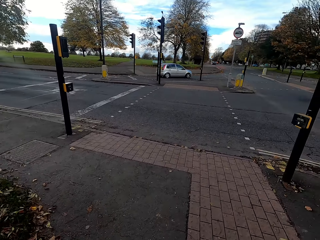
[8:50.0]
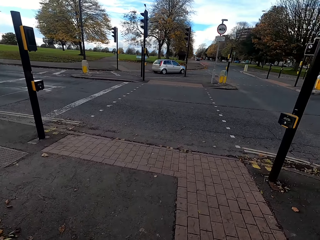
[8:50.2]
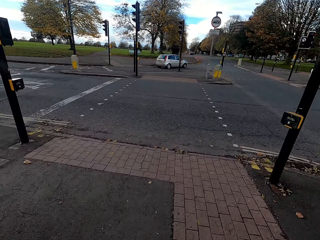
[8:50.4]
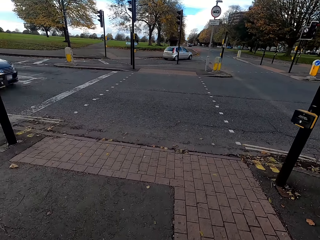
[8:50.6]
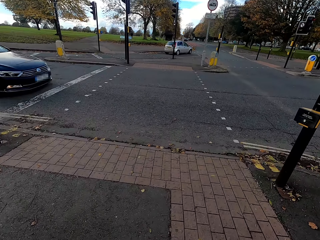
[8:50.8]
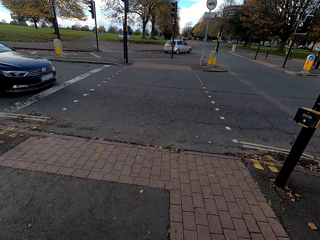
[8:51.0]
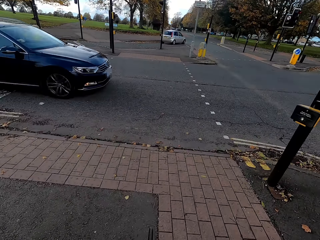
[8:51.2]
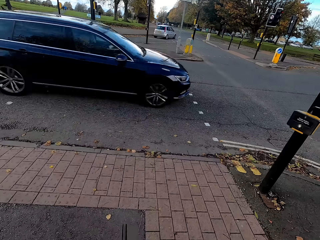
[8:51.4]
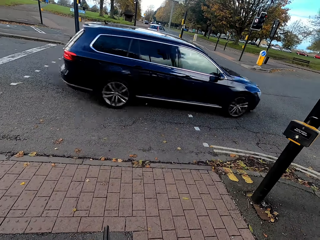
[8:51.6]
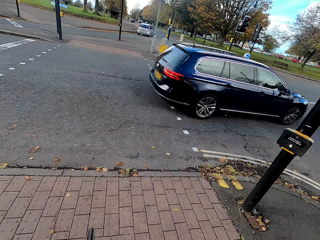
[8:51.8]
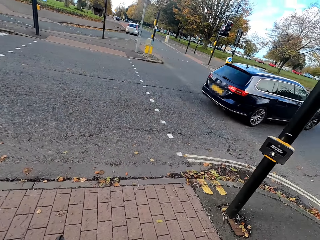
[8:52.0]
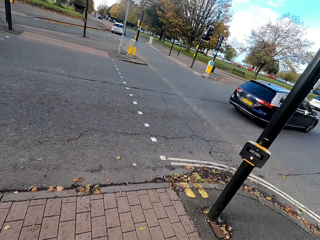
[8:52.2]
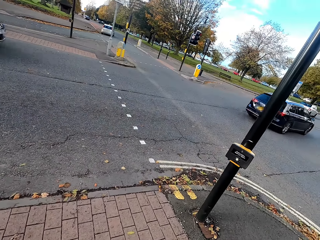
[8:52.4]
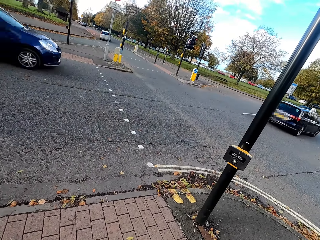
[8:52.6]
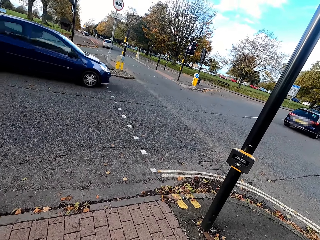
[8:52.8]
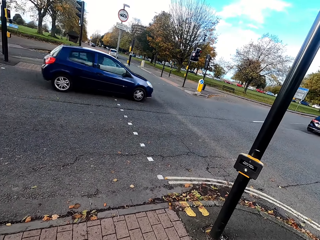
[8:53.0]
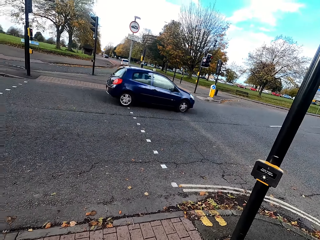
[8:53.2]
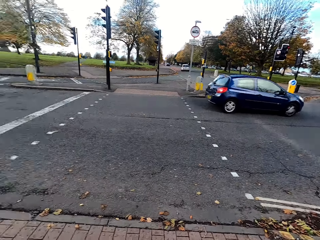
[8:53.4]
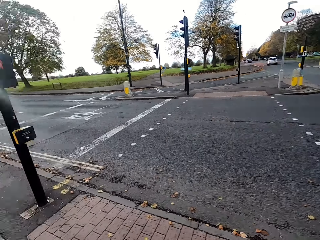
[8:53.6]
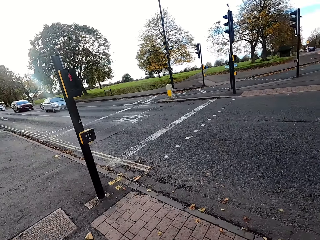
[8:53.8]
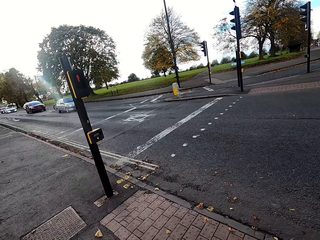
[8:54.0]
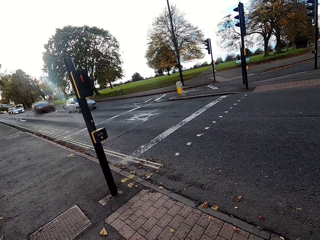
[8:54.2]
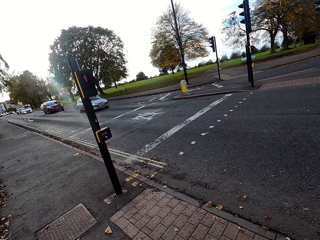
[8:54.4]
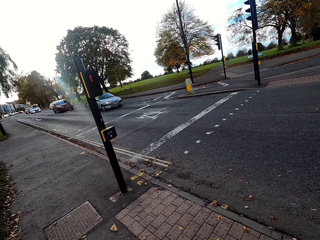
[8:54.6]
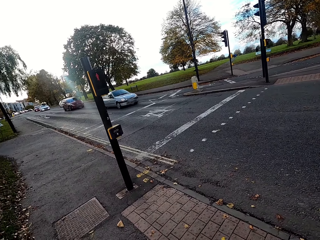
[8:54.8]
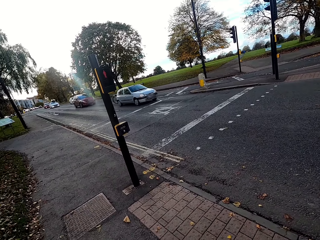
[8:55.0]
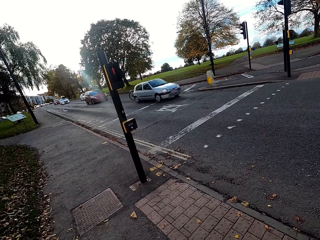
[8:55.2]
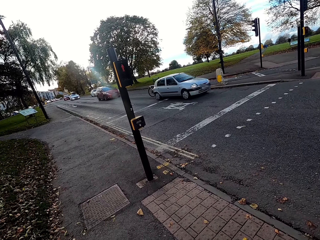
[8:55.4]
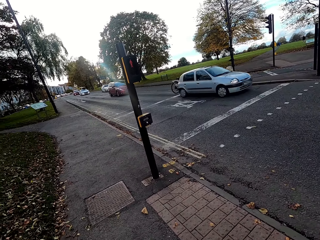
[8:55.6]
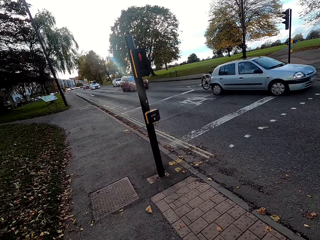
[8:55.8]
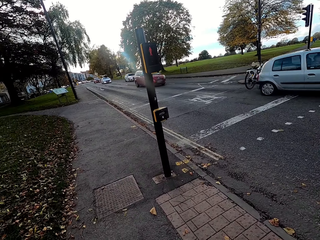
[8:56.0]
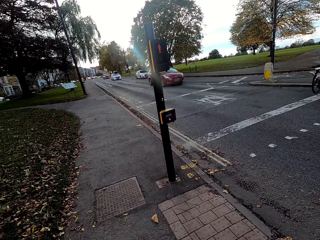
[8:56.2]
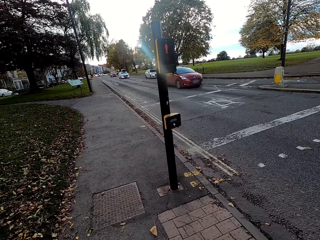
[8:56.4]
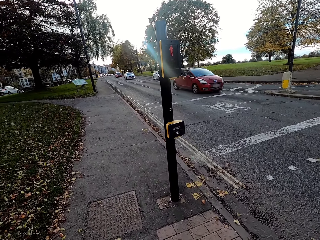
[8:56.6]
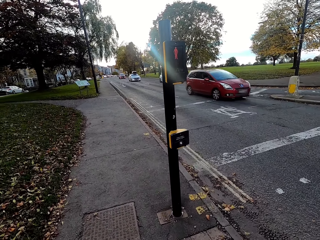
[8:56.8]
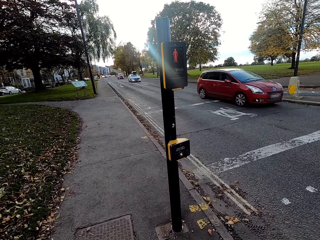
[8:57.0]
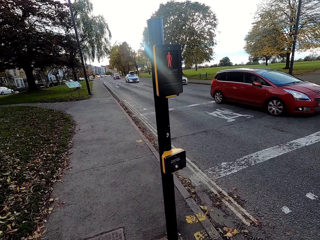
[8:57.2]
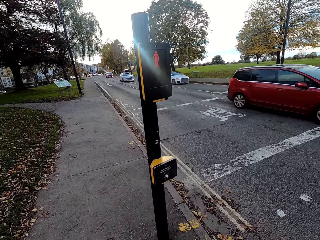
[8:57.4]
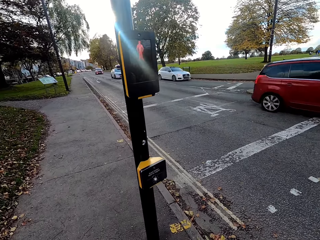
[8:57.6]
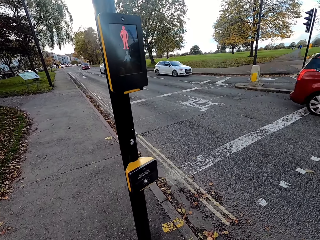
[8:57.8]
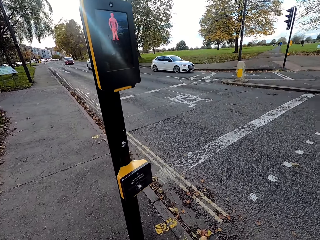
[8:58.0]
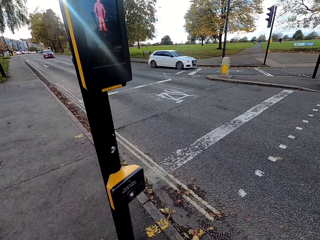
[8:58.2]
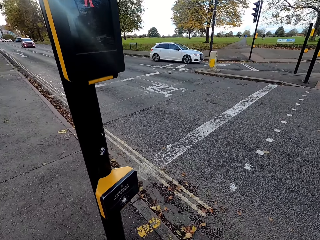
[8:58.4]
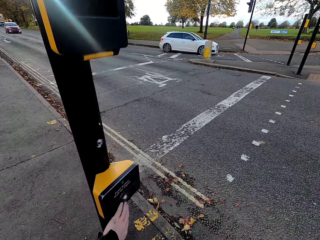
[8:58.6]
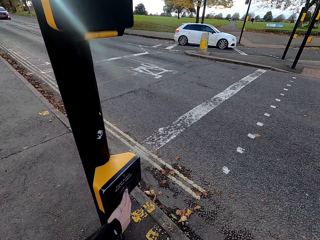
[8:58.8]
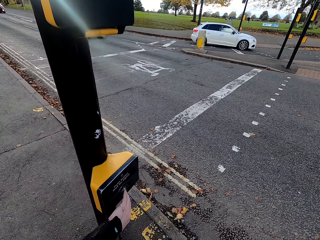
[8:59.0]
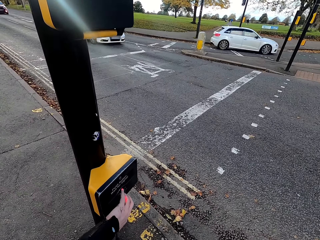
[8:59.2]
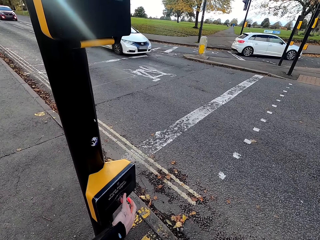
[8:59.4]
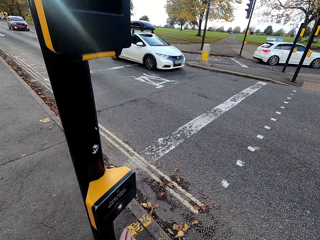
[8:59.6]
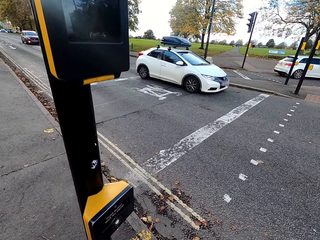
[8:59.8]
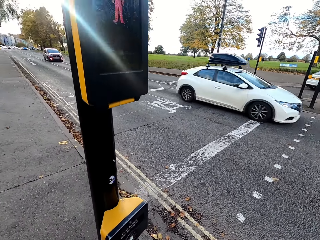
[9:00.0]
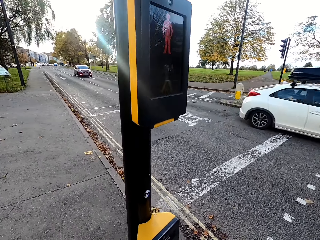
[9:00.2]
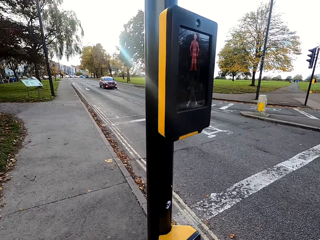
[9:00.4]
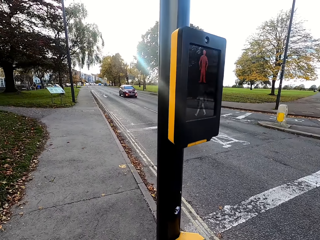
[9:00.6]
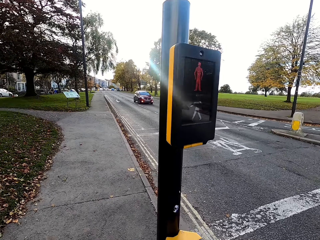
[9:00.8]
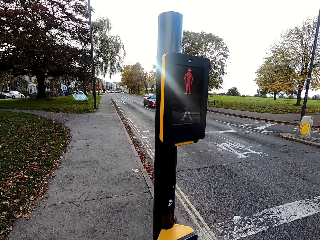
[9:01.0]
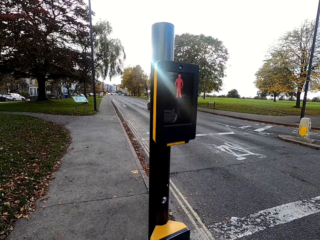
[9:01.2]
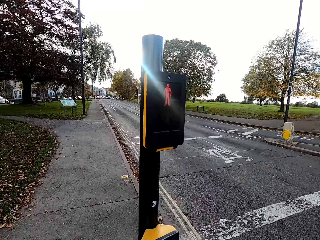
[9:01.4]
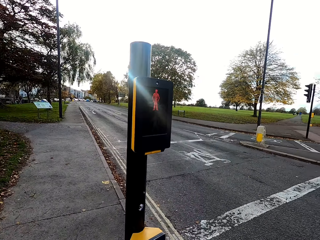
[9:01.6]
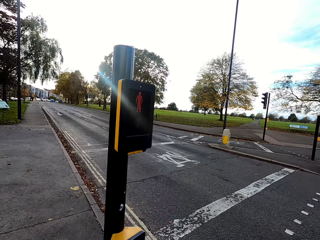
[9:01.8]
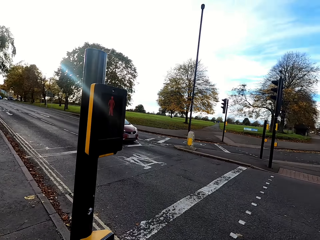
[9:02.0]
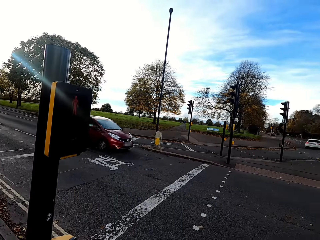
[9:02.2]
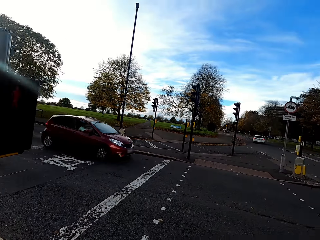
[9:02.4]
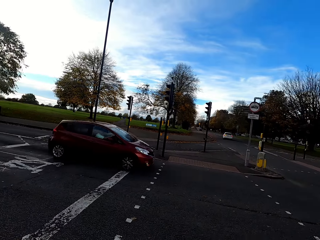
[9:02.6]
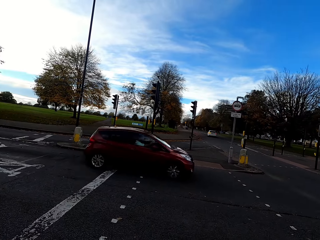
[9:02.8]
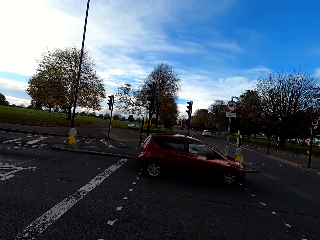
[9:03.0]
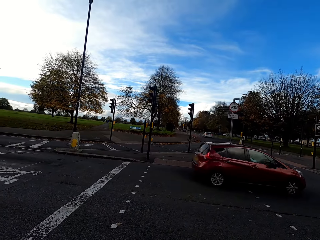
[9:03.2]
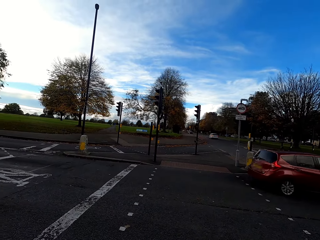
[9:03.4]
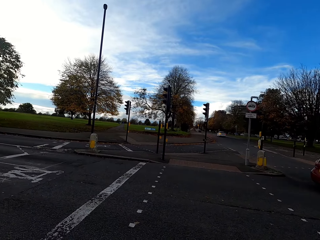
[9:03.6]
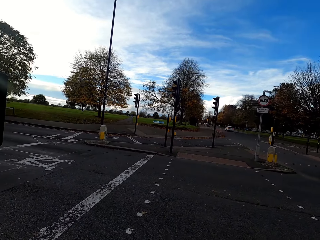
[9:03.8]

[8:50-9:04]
The camera wearer stops cycling at a crossroad. He presses the button on a traffic light on the street with his left hand.

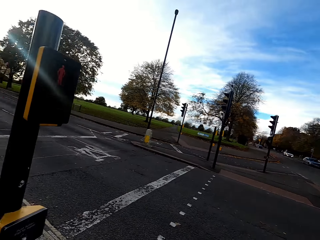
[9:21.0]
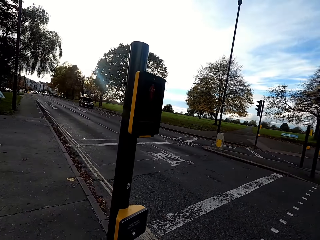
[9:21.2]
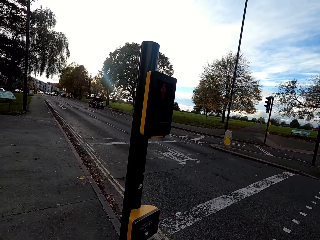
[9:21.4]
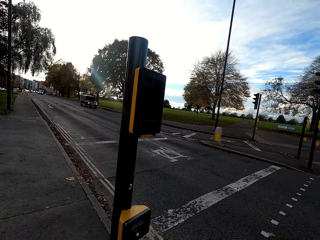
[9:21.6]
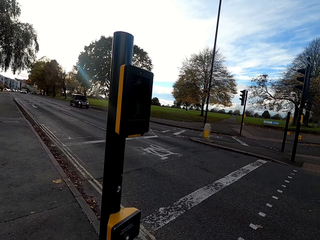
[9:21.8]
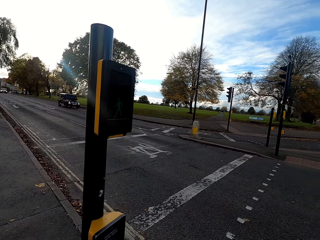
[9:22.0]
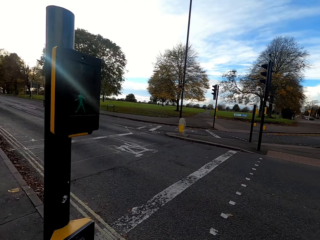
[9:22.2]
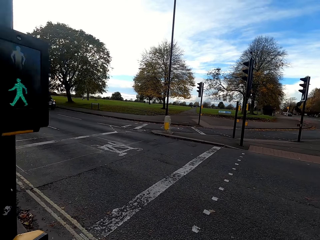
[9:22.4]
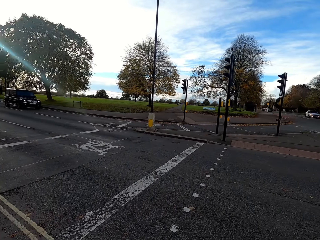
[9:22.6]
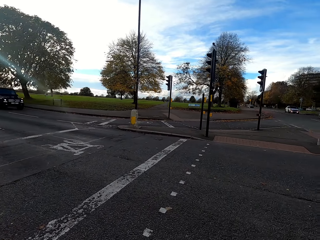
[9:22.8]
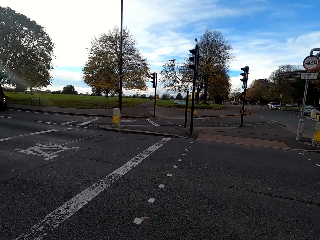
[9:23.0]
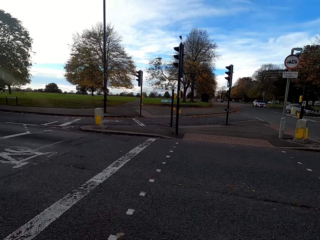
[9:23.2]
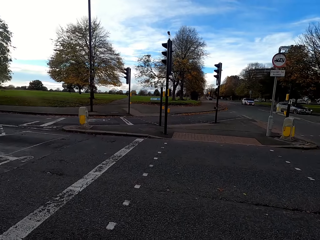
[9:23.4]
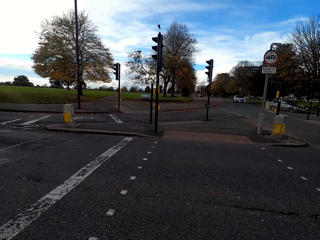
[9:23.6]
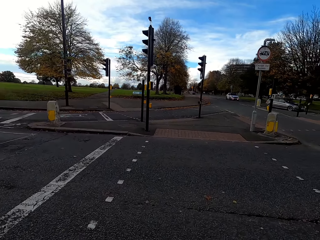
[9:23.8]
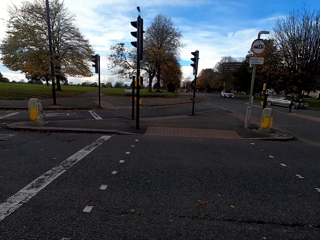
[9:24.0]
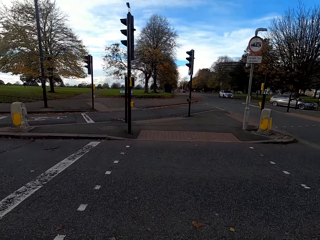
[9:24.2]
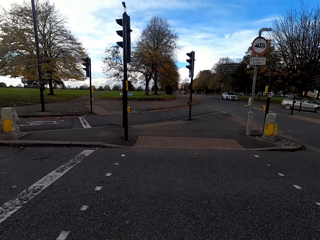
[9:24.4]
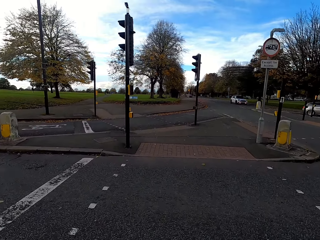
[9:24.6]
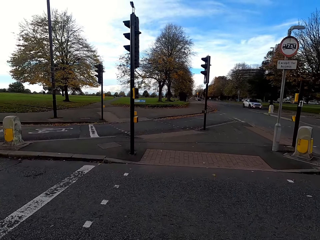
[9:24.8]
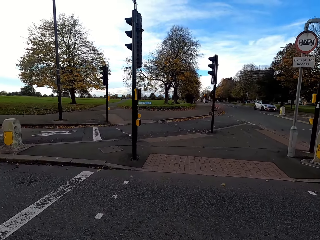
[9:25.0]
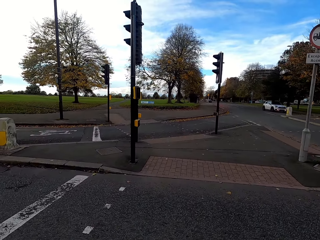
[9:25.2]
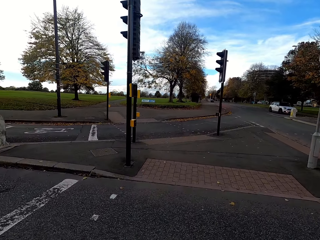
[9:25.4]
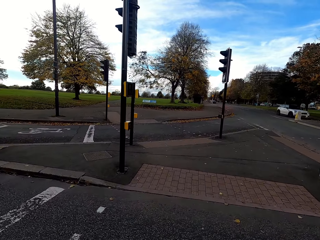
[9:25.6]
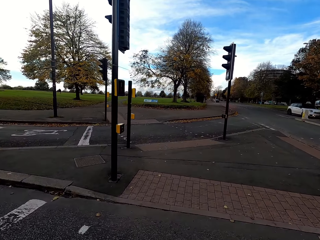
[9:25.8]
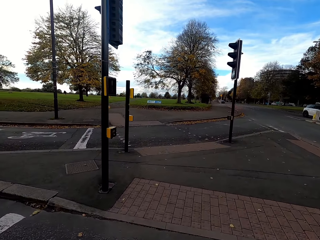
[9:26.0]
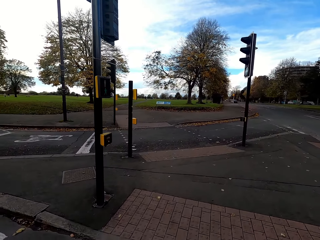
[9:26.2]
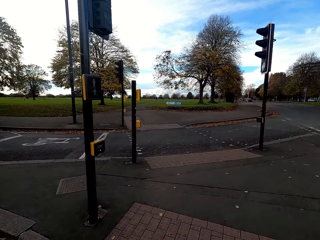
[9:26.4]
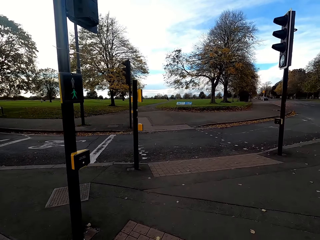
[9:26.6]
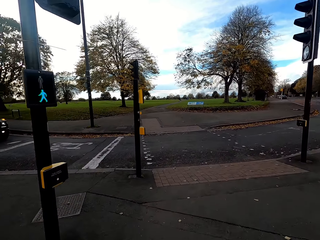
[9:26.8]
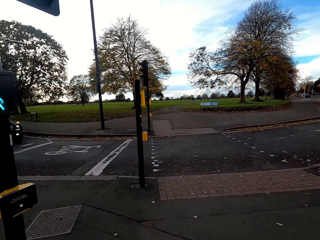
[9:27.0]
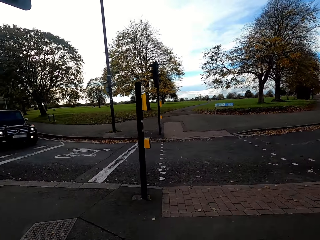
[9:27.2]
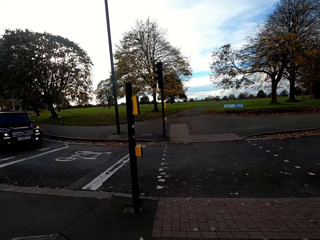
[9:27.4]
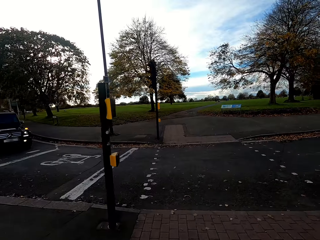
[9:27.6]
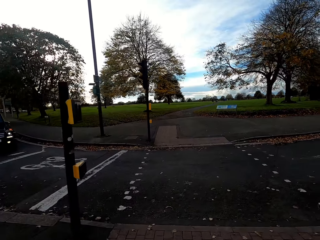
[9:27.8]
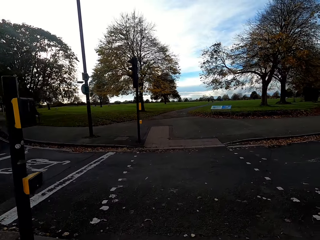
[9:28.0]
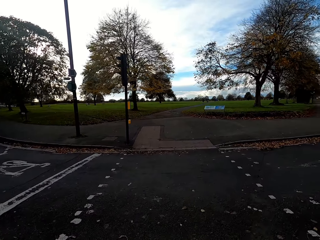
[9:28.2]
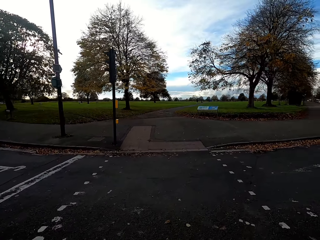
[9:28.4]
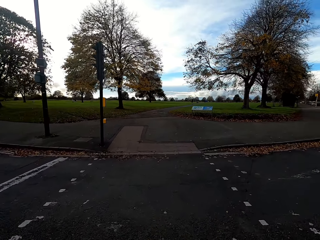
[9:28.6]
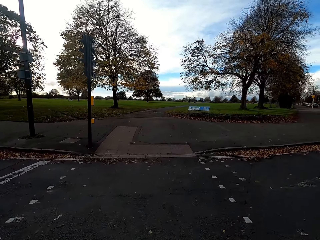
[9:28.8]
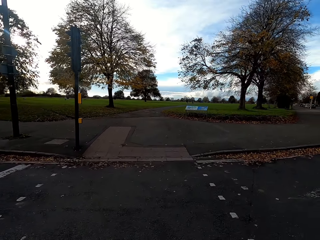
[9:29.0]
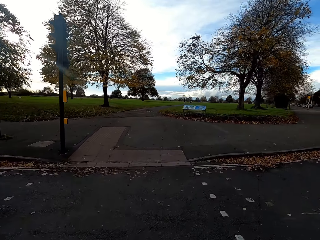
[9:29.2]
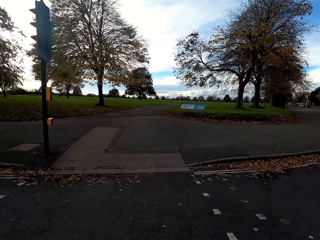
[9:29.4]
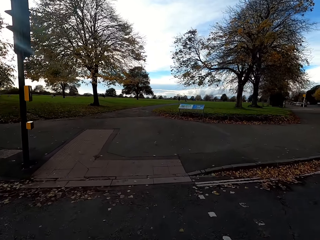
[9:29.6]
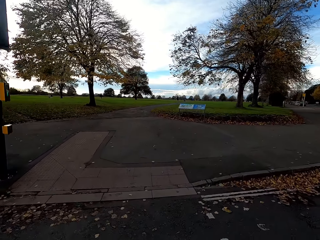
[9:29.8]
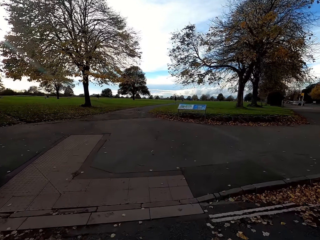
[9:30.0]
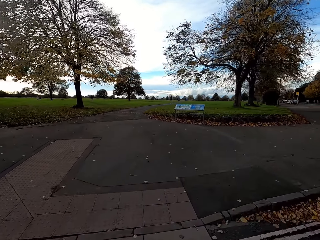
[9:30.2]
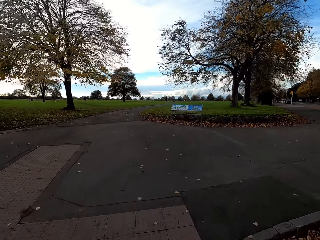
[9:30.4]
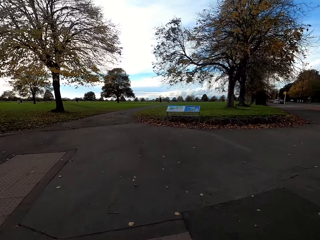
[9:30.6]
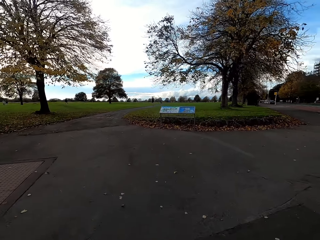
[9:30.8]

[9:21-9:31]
The camera wearer crosses a road on a street with a bicycle.
